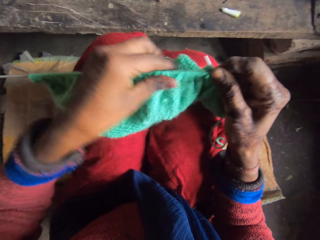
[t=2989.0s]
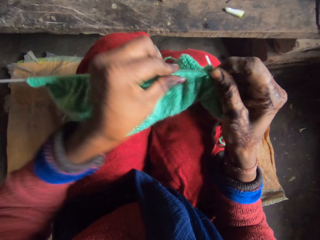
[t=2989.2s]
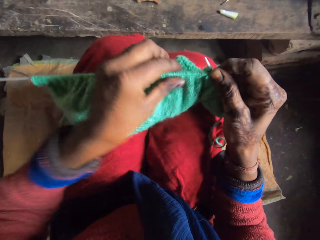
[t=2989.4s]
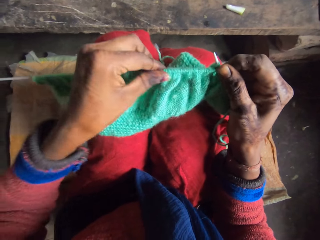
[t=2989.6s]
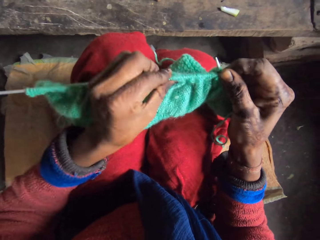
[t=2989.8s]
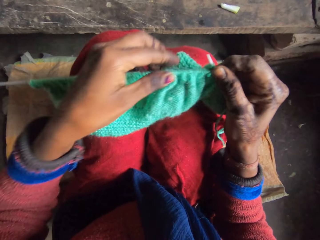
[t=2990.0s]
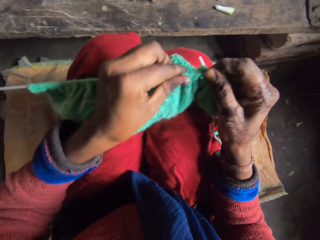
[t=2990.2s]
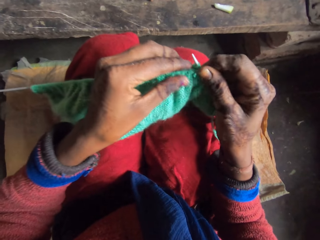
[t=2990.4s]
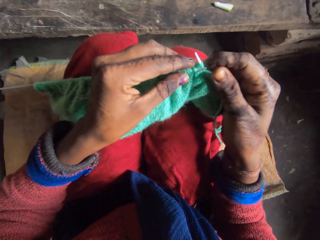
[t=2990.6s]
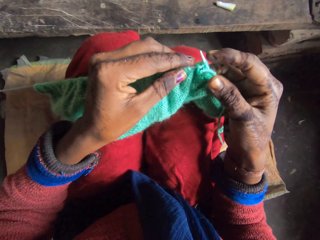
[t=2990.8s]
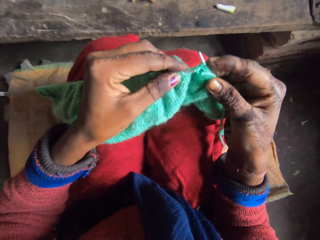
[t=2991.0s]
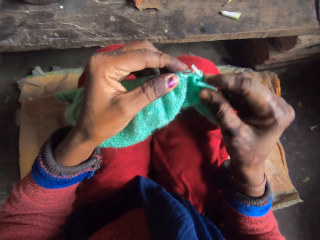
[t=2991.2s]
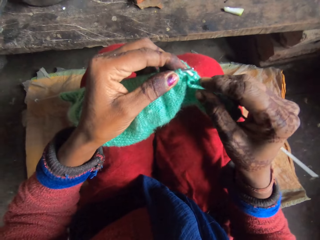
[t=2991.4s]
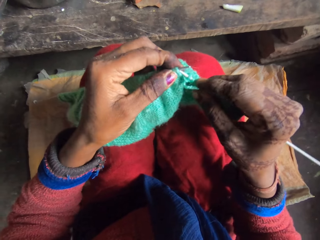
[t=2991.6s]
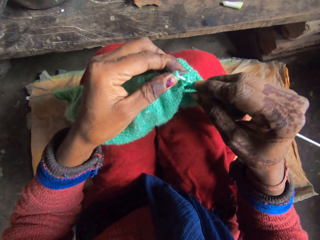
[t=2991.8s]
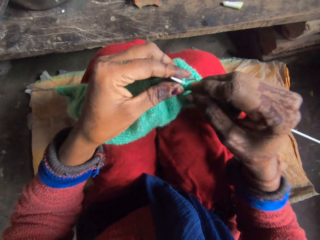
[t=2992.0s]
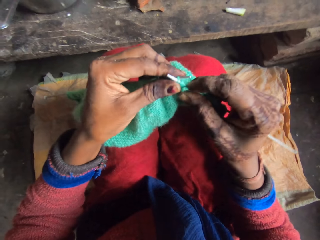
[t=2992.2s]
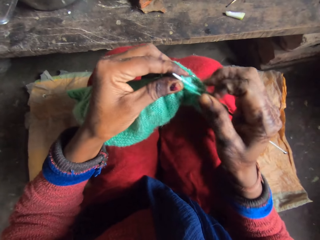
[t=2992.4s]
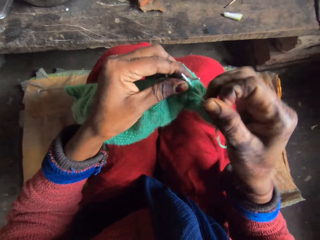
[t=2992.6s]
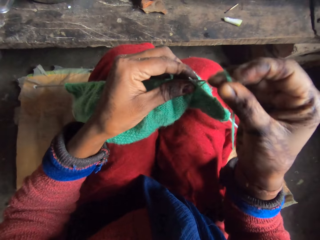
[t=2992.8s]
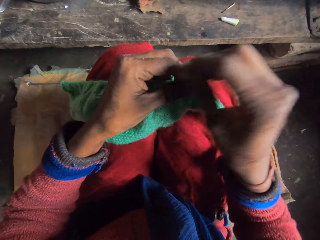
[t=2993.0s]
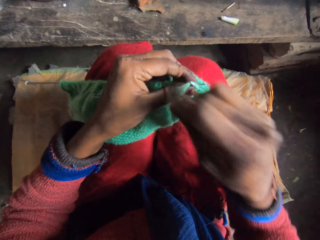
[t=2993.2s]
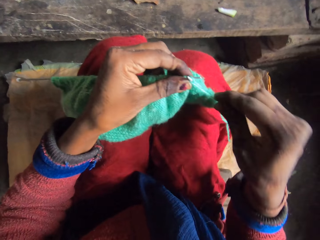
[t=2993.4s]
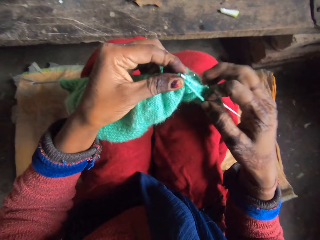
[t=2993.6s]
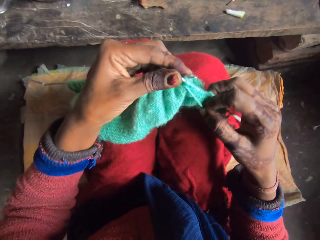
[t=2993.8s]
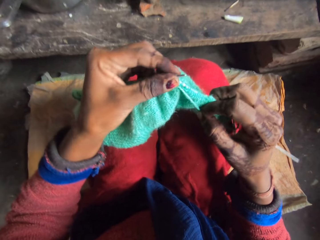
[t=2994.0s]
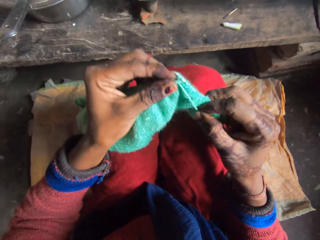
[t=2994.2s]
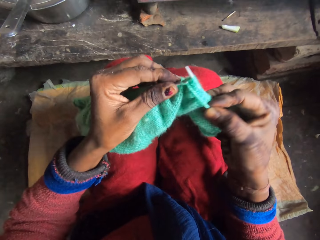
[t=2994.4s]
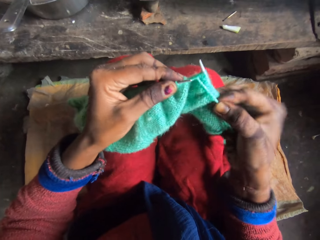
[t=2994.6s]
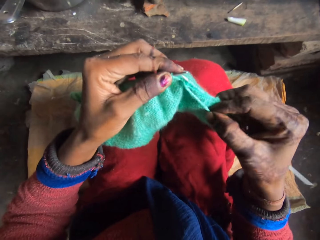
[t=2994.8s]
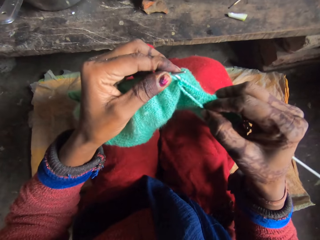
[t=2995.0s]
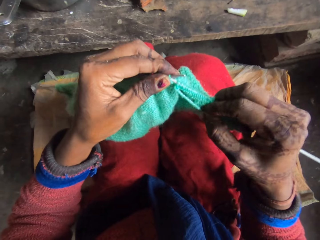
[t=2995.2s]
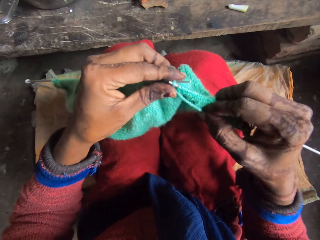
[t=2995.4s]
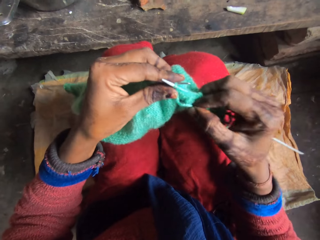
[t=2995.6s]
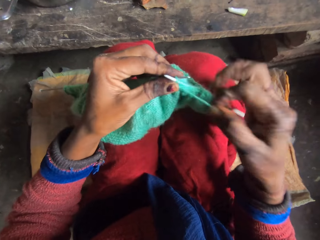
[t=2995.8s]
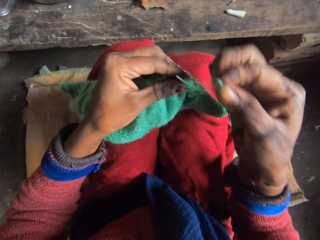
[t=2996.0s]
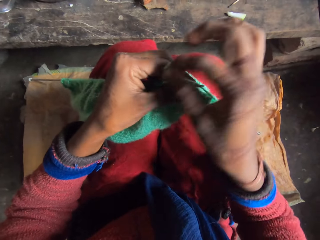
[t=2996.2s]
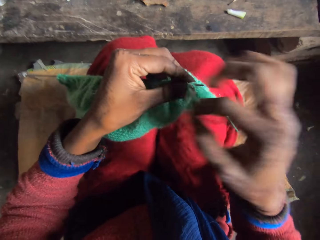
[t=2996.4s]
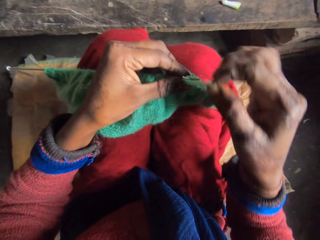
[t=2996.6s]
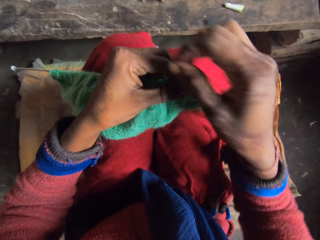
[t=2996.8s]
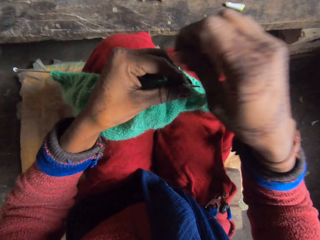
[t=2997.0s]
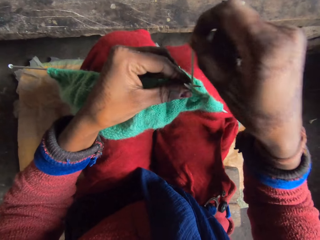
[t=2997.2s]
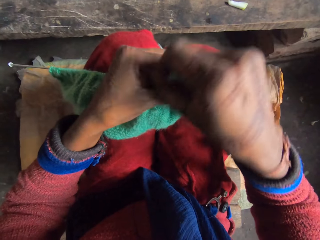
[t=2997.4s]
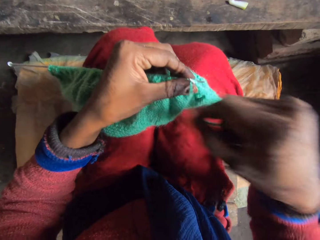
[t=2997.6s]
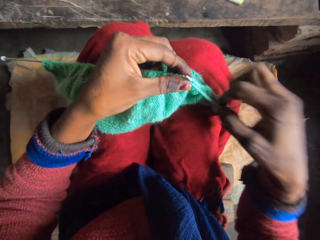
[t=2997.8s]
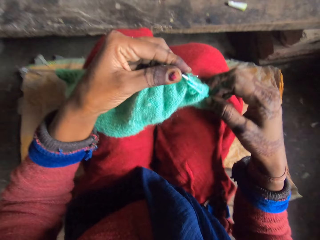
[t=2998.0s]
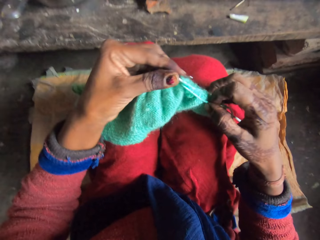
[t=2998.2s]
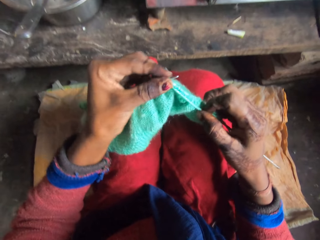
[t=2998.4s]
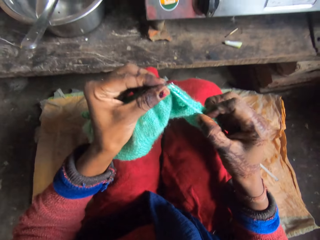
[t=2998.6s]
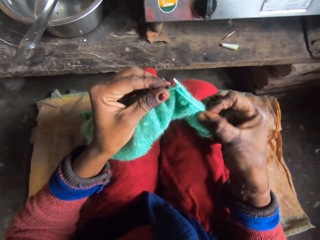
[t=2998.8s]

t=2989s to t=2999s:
The camera wearer pushes the cloth on the knitting needle. They knit the cloth. They roll the string on the knitting needle. They knit the cloth. They roll the string on the knitting needle.

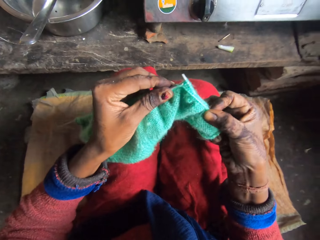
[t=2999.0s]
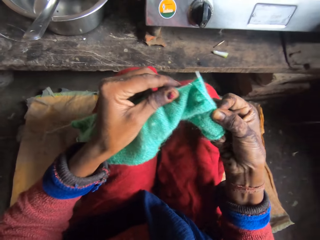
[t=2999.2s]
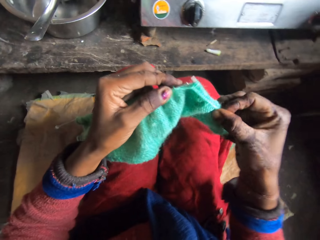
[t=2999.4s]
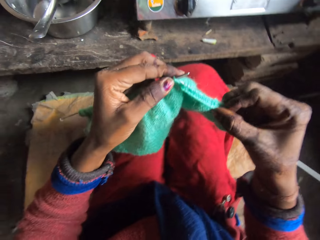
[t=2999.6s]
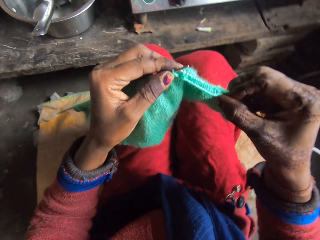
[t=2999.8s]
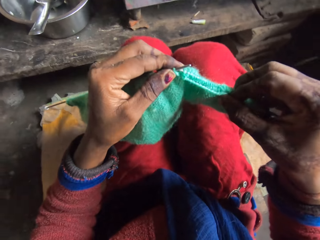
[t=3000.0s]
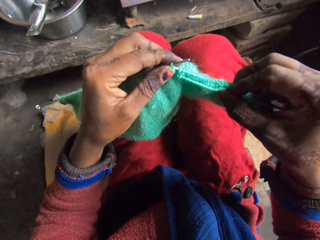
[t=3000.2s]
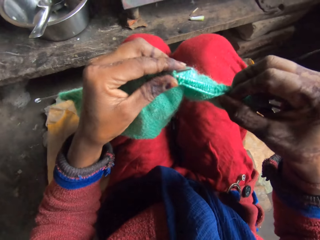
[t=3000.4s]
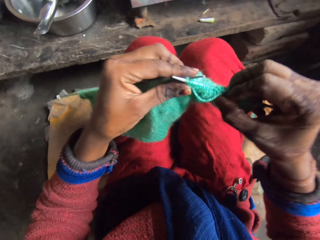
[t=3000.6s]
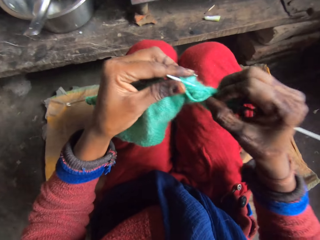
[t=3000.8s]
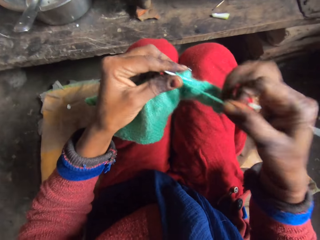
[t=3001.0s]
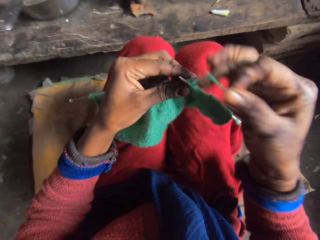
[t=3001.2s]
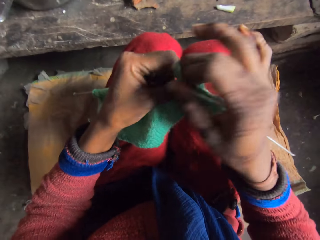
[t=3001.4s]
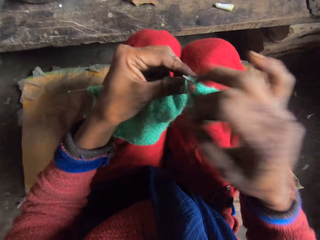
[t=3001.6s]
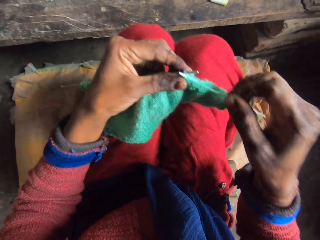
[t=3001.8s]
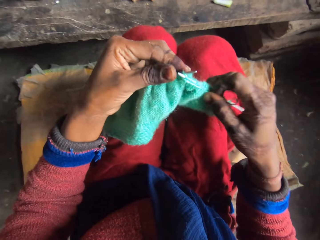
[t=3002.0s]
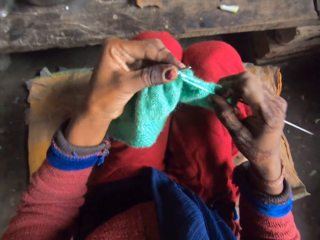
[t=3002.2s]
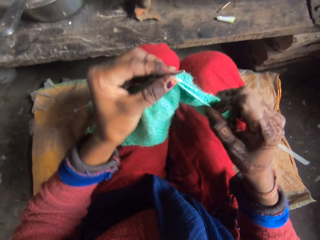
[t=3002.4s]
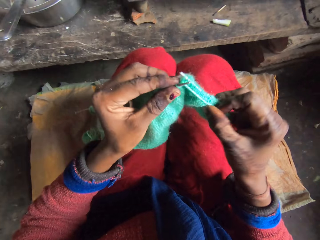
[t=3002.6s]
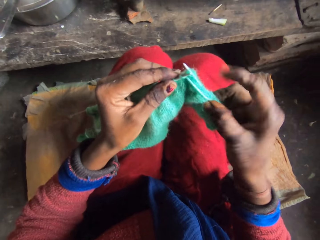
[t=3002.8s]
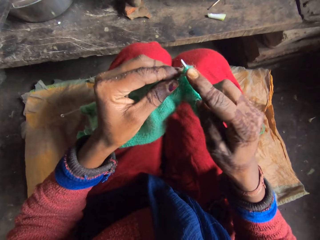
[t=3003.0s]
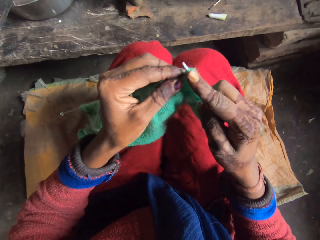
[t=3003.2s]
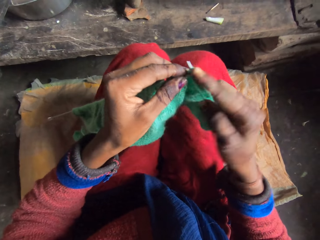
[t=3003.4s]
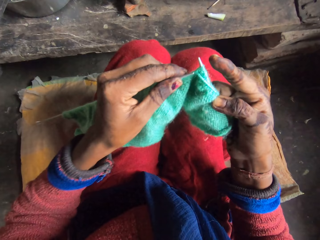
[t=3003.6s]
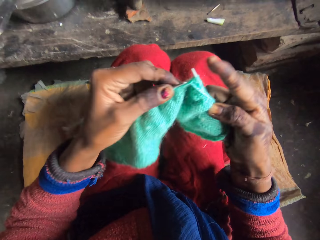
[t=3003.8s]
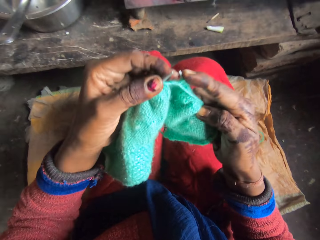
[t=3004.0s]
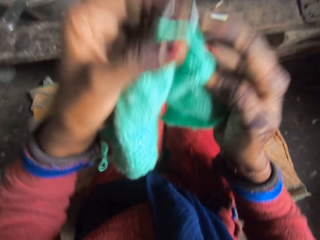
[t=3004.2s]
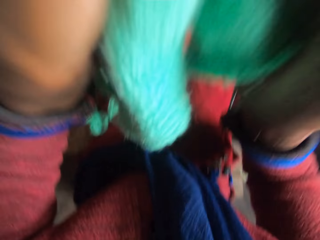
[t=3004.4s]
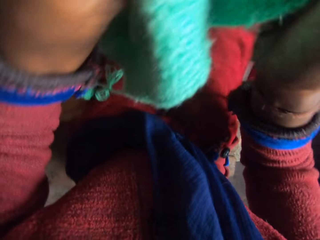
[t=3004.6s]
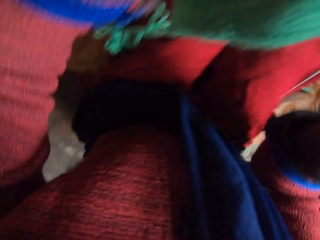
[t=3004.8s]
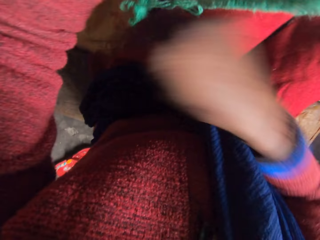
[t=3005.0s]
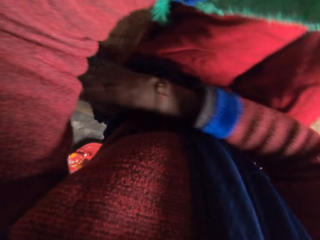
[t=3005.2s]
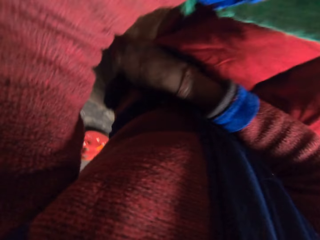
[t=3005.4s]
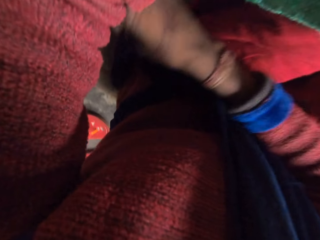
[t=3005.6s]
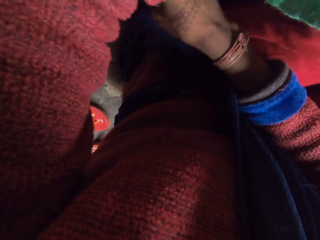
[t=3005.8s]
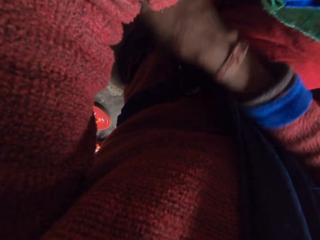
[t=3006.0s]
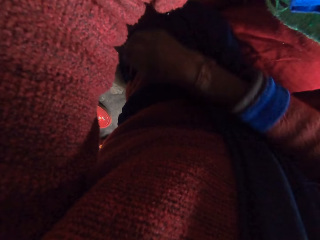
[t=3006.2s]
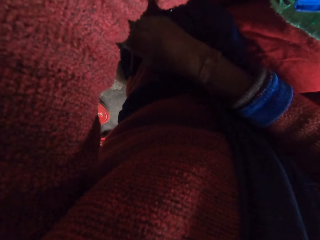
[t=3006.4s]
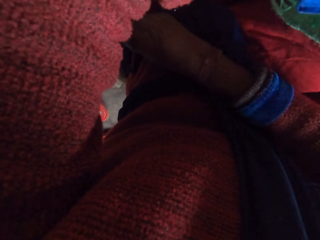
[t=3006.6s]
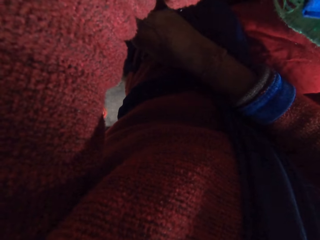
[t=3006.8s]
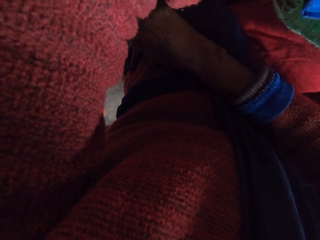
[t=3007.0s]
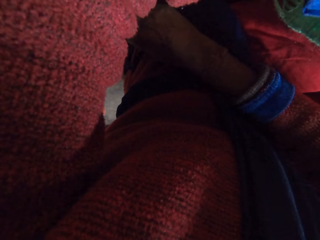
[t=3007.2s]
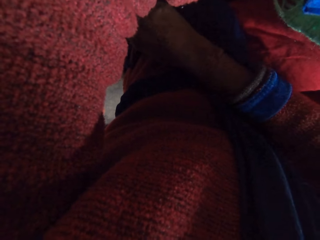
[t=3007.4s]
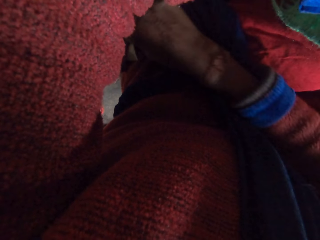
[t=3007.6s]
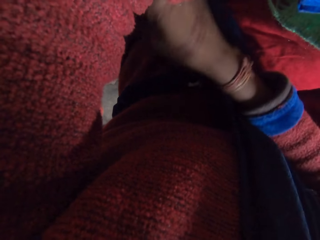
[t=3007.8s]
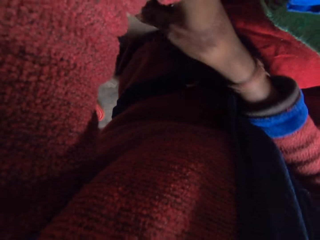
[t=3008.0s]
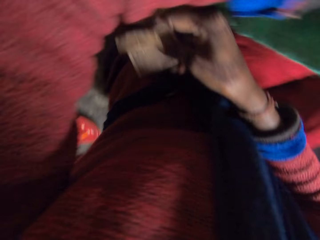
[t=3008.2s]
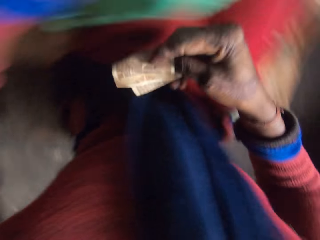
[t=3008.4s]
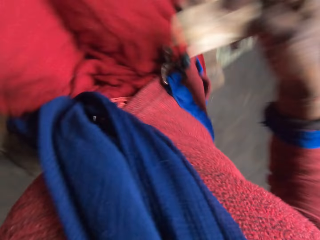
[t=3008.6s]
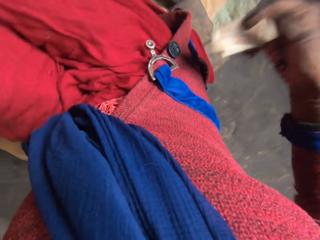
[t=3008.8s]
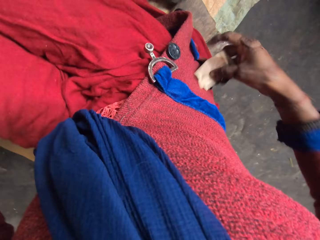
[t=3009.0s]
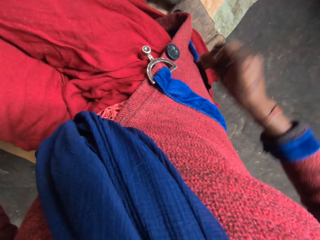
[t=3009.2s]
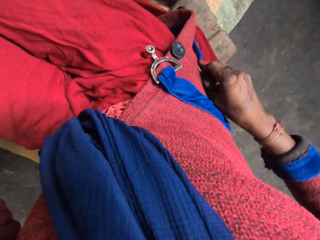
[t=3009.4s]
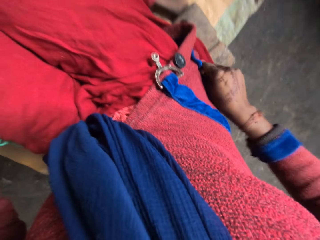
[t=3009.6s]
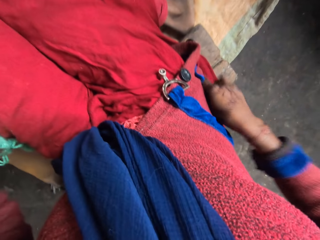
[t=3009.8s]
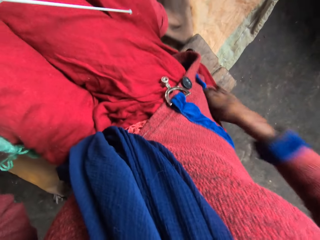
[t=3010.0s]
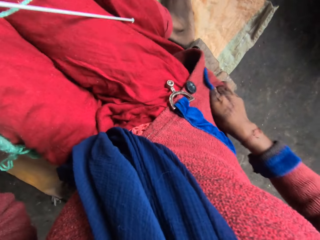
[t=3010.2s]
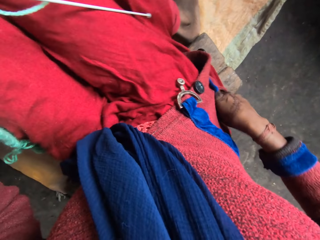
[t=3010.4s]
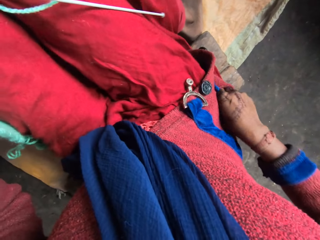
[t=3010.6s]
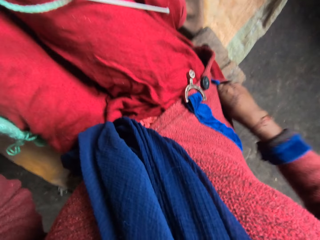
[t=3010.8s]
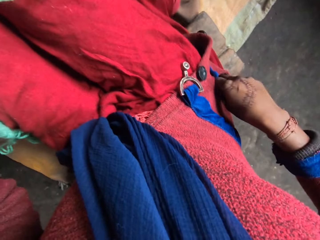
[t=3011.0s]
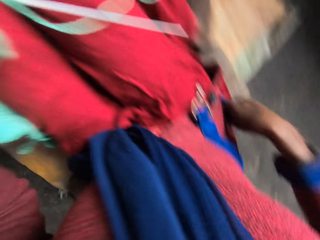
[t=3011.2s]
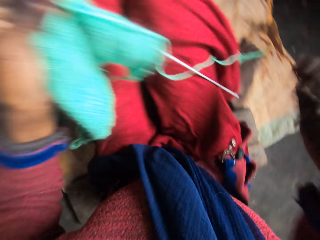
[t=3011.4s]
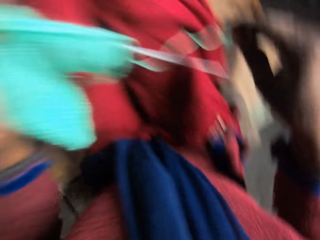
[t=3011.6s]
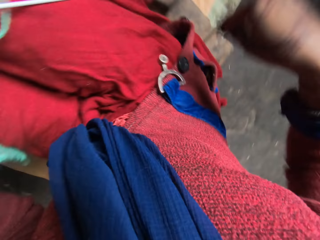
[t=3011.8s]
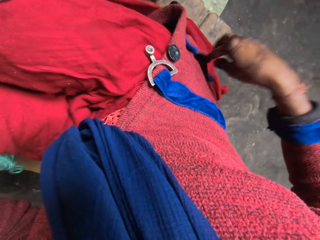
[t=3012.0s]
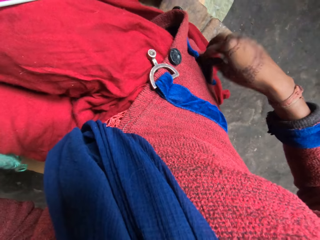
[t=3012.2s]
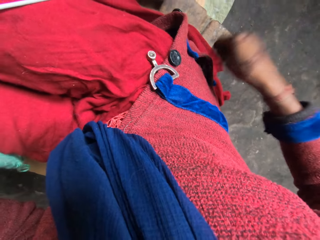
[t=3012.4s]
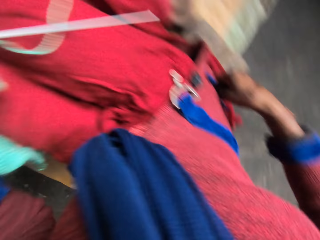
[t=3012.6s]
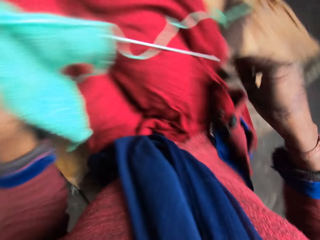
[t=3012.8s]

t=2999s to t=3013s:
The camera wearer moves her legs. She knits the cloth. She rolls the string on the knitting needle. She raises the knitting piece in her hands. She removes money from her pocket with her right hand. She puts the money in the pocket of her cardigan with her right hand.
